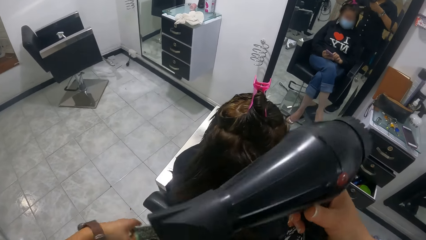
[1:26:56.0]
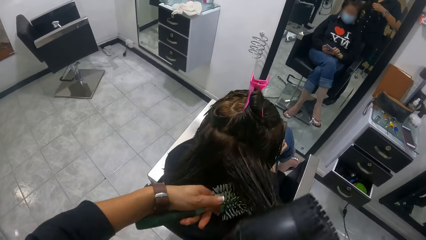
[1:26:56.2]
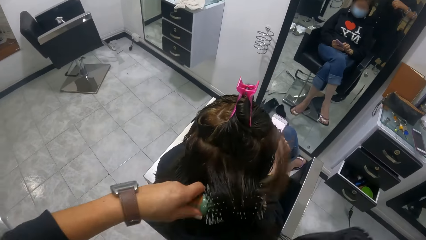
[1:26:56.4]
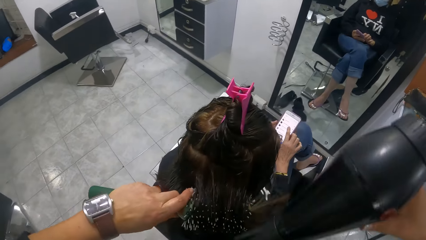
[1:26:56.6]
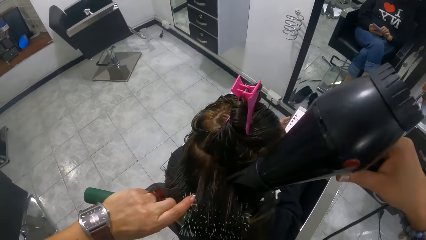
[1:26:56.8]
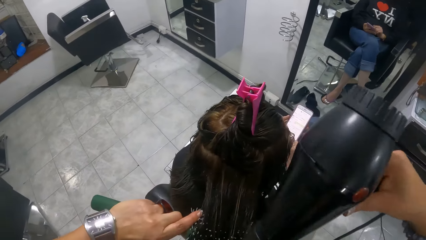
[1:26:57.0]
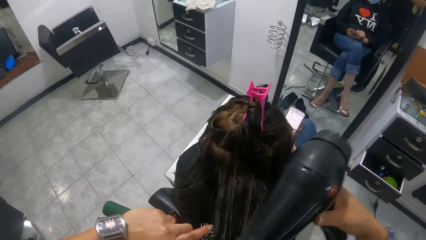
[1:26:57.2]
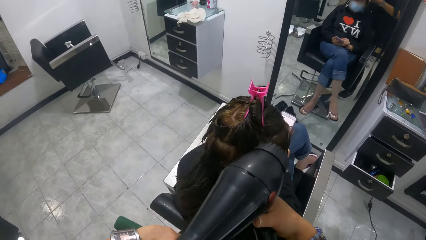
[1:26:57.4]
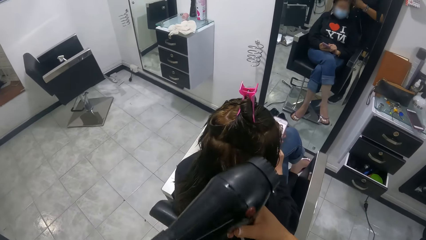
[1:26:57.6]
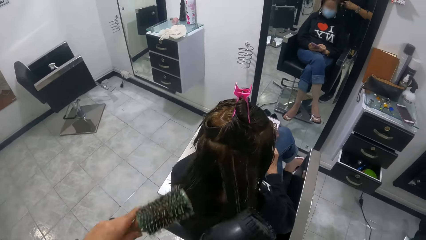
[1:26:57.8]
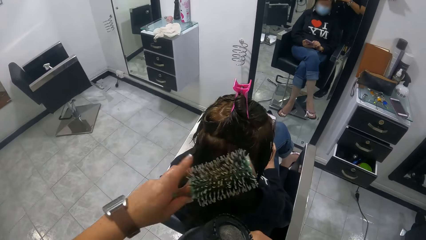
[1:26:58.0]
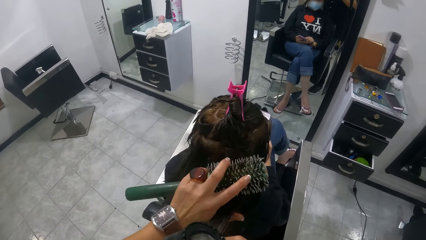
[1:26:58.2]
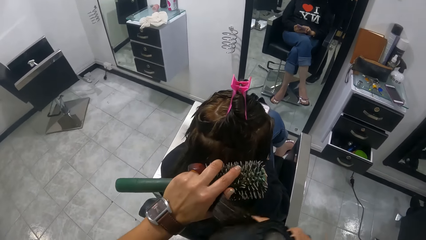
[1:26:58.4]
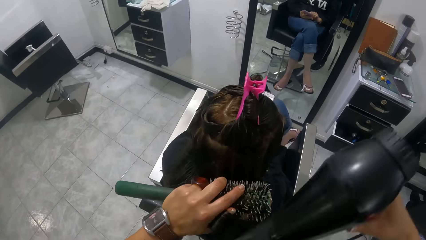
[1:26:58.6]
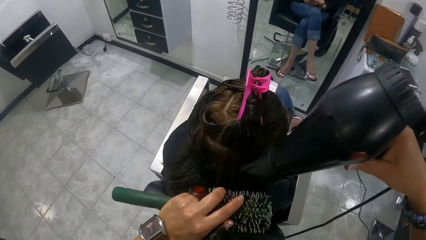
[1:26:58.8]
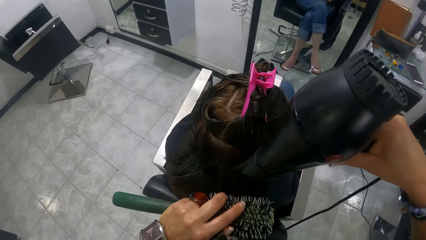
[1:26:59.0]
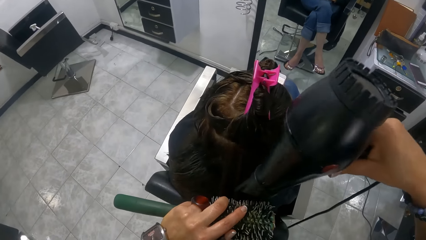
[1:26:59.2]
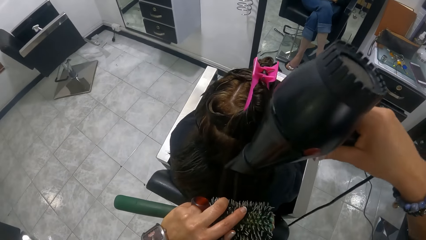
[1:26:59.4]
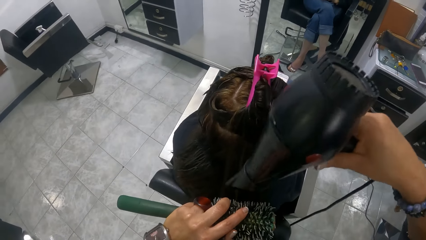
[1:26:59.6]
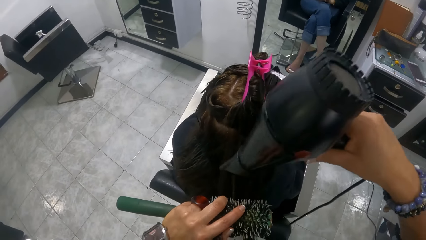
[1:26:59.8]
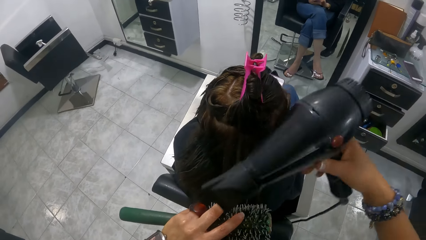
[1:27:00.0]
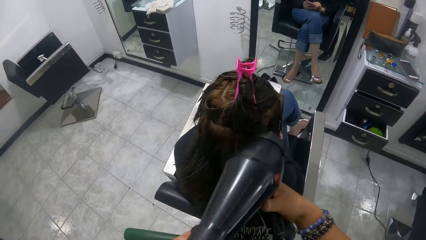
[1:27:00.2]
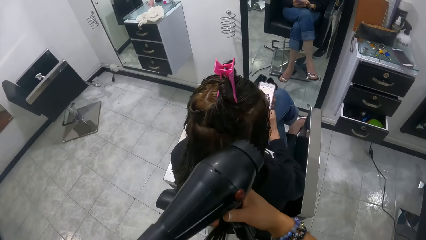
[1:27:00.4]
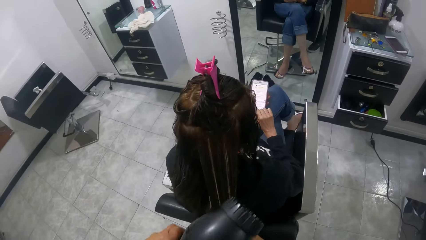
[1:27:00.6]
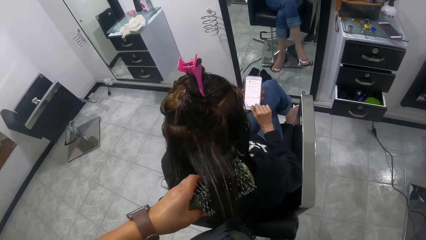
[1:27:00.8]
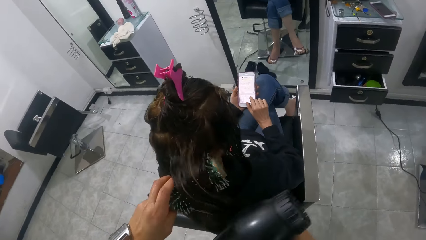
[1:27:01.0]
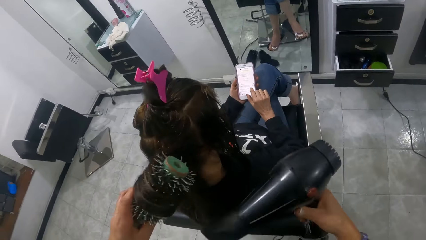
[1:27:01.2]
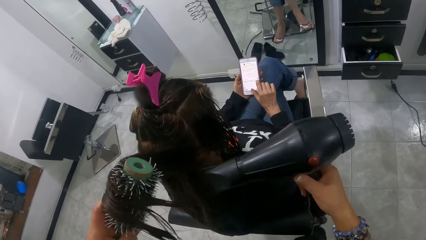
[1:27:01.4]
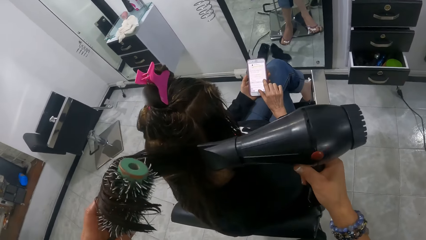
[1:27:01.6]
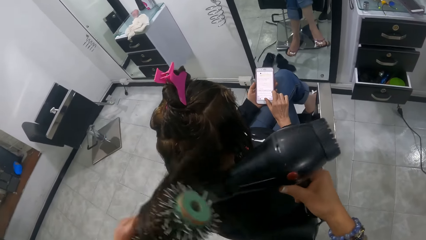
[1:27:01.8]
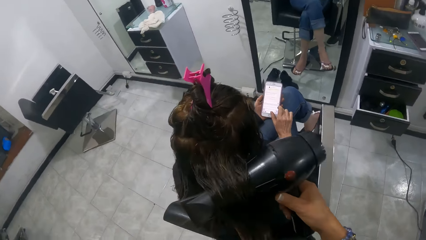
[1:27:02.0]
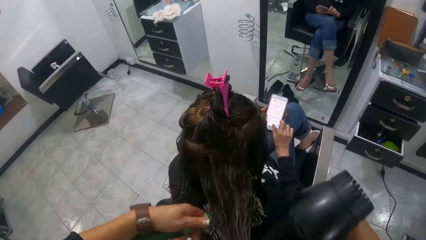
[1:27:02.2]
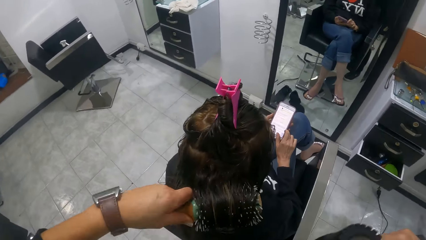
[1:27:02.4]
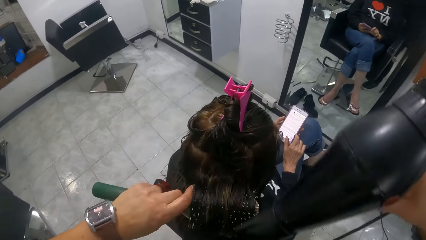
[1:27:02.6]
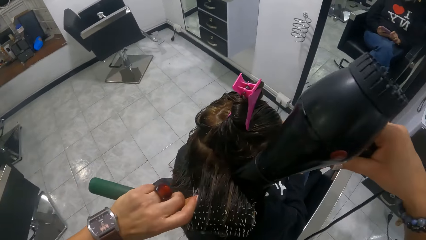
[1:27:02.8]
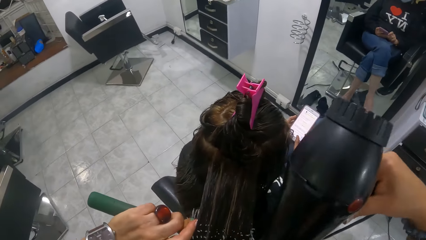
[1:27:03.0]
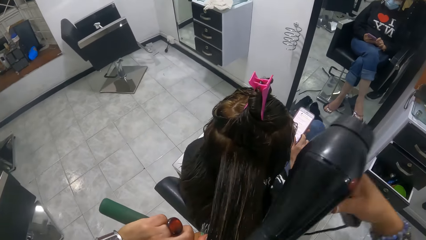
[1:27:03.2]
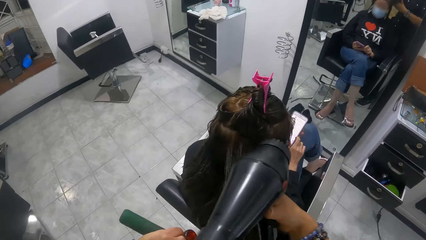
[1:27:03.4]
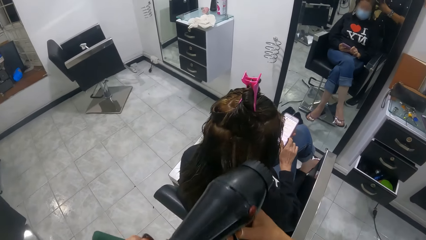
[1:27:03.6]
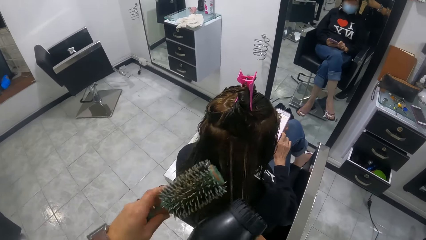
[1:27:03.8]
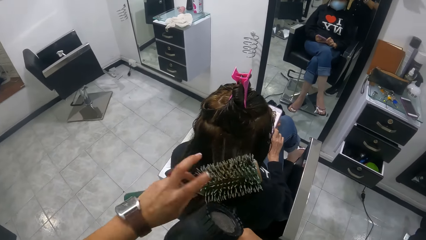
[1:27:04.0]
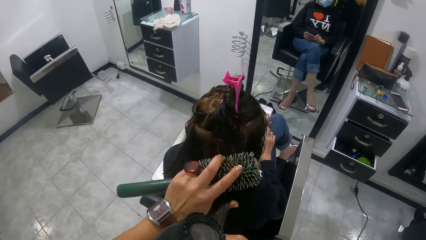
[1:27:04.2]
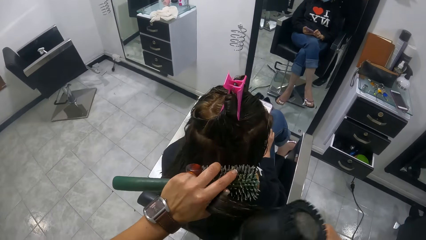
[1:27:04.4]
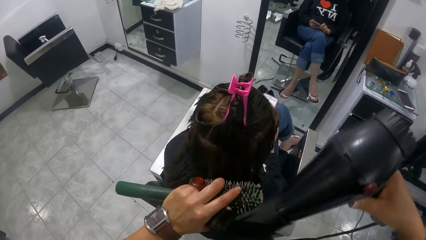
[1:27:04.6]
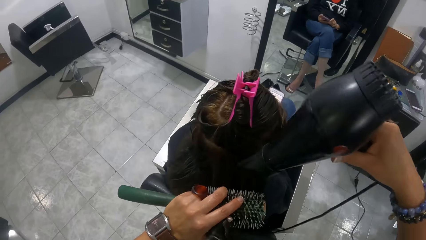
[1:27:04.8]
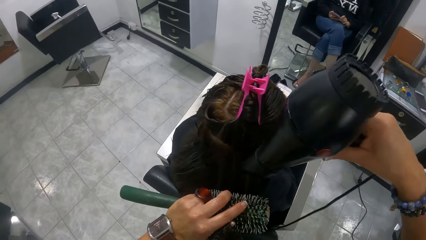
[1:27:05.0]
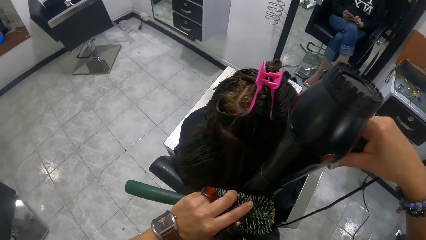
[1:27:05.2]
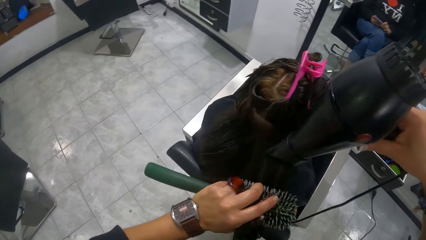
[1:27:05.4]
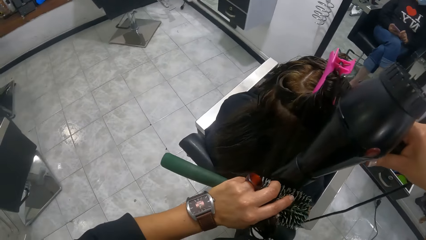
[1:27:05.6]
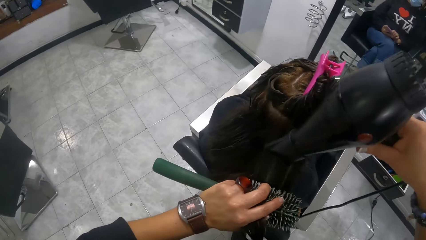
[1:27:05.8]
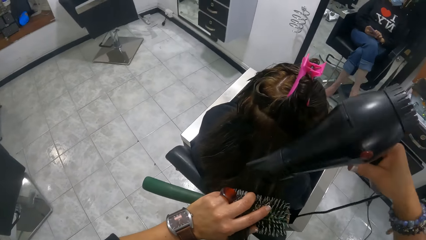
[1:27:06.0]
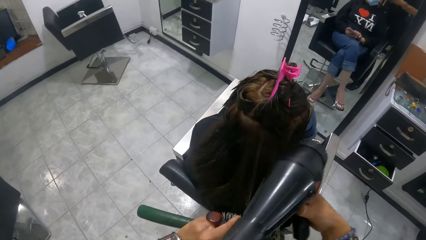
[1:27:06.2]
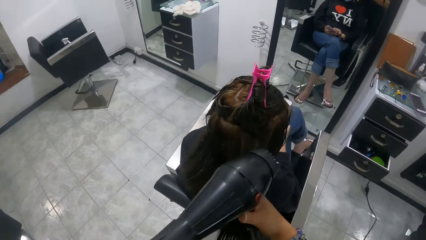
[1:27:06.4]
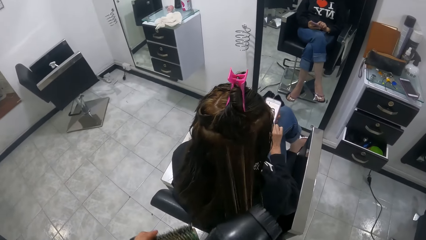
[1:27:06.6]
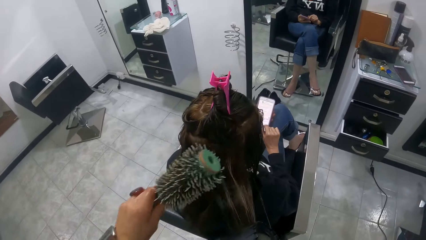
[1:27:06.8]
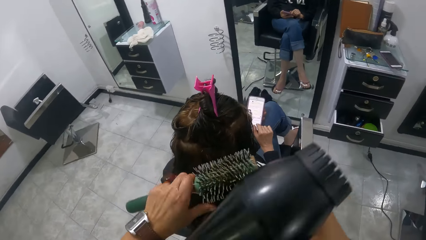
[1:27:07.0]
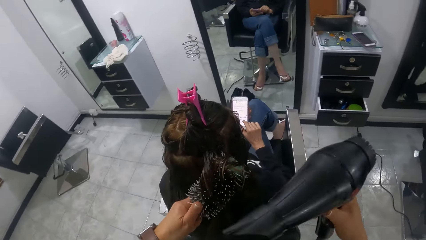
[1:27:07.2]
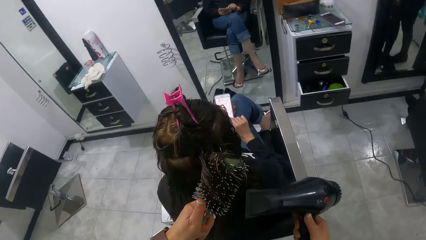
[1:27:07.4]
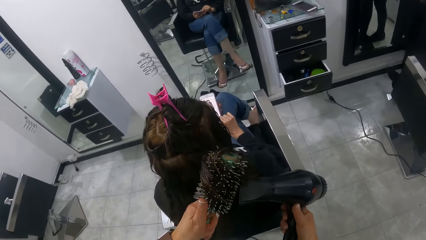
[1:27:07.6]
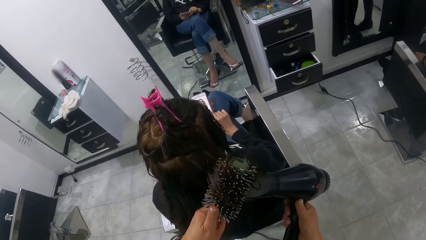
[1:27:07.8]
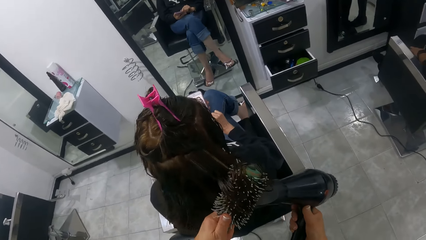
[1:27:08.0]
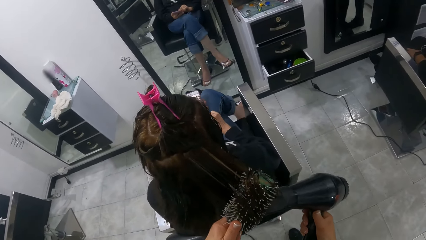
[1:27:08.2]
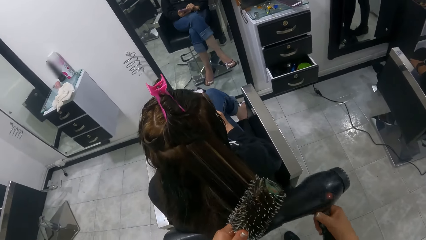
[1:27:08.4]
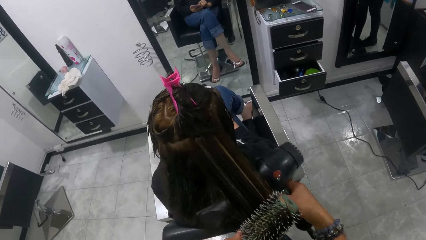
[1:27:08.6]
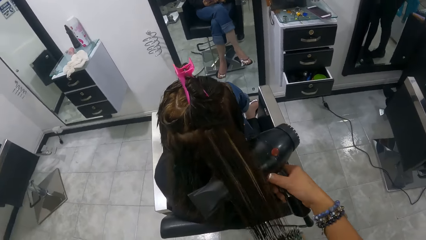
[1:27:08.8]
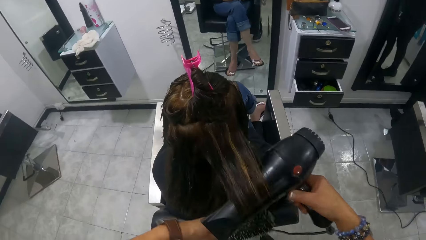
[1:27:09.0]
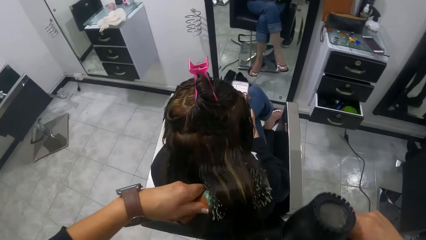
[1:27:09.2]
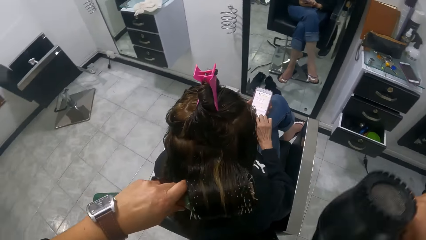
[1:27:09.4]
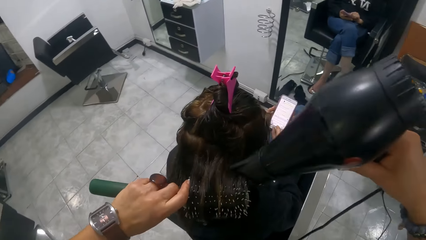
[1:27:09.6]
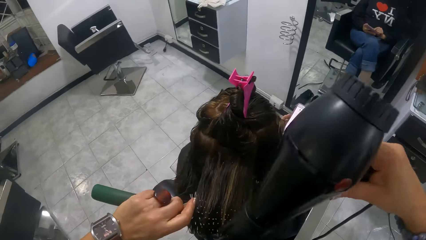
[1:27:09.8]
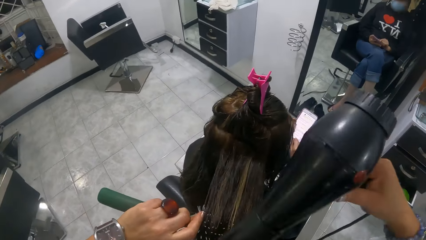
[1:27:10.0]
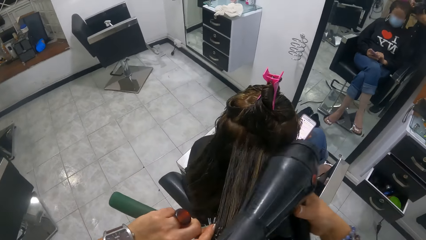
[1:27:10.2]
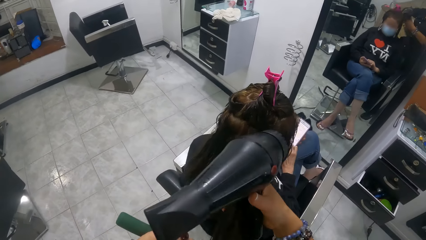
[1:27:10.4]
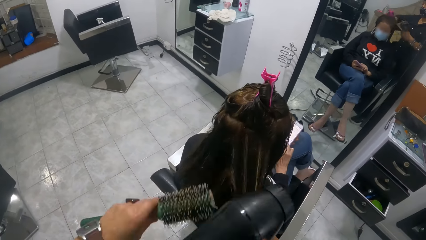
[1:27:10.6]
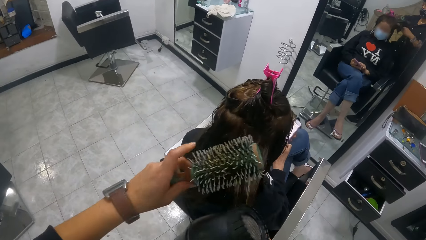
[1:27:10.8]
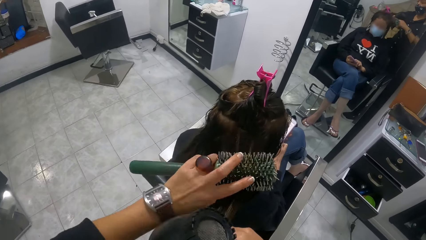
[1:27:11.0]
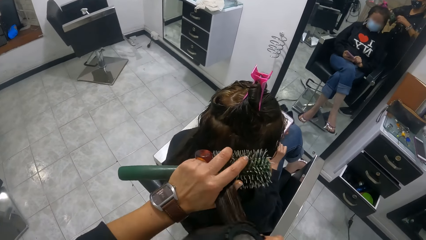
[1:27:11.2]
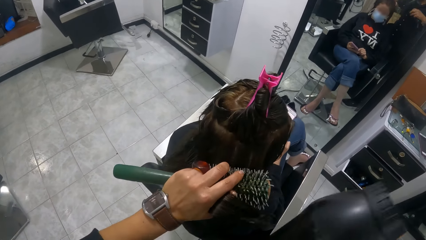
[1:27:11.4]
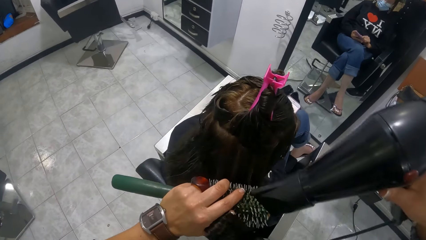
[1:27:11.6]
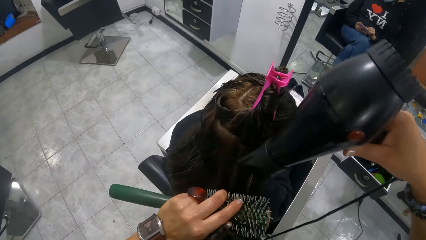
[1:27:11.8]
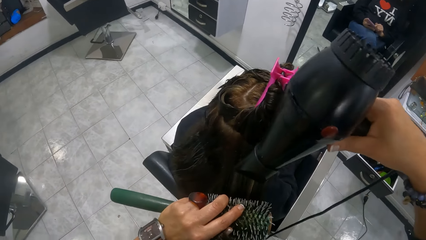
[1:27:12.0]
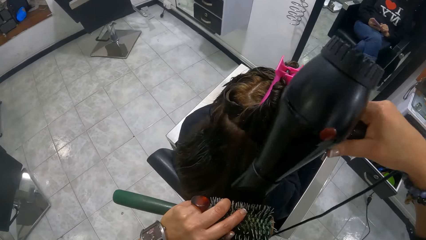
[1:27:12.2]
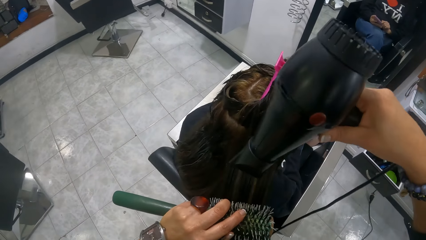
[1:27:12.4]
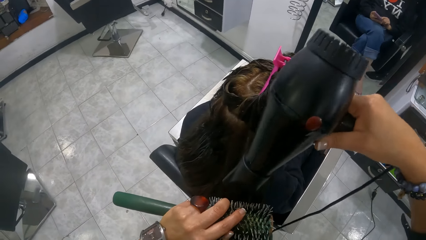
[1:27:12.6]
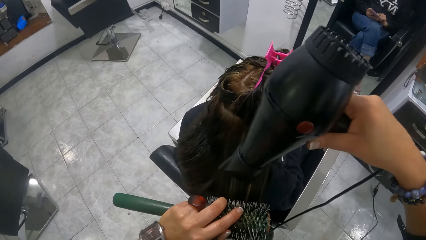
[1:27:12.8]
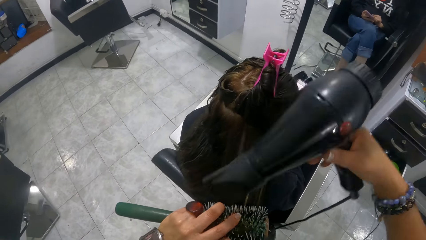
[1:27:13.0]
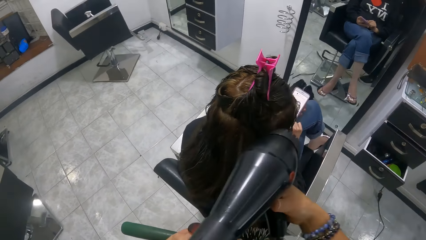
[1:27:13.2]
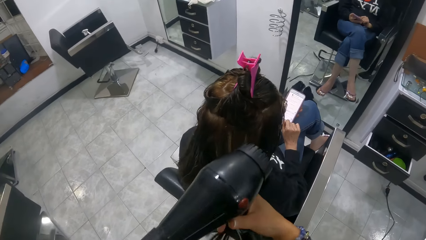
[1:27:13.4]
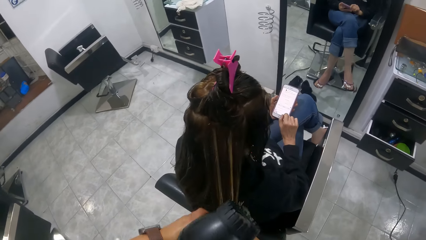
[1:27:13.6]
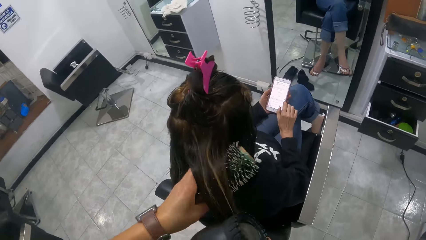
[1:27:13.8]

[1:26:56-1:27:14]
The camera wearer stretches the lady's hair with a hair brush roller. They roll the lady's hair on the hair brush roller. They straighten the lady's hair with a blow dry machine. They adjust the lady's hair with the right hand. They adjust the lady's hair with the left hand. They straighten the lady's hair with the blow dry machine. They adjust the lady's hair with the right hand. They roll the lady's hair on the hair brush roller. The lady scrolls a phone with the right hand. The camera wearer stretches the lady's hair with the blow-dry machine. They roll the lady's hair on the hair brush roller. They straighten the lady's hair with the blow dry machine. They adjust the lady's hair with the right hand. They adjust the lady's hair with the left hand. They straighten the lady's hair with the blow dry machine. They roll the lady's hair on the hair brush roller. They straighten the lady's hair with the blow dry machine. They stretch the lady's hair with the blow-dry machine. They roll the lady's hair on the hair brush roller. They straighten the lady's hair with the blow dry machine. They adjust the lady's hair with the left hand. They straighten the lady's hair with the blow dry machine.
